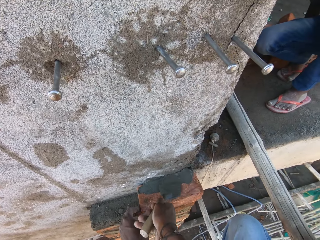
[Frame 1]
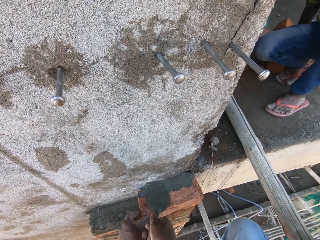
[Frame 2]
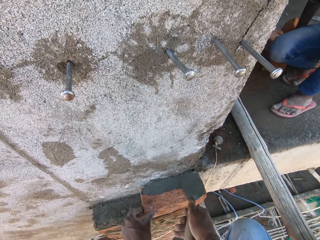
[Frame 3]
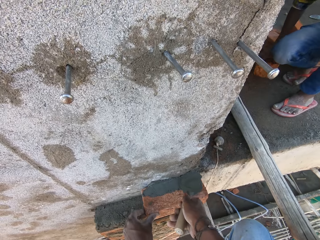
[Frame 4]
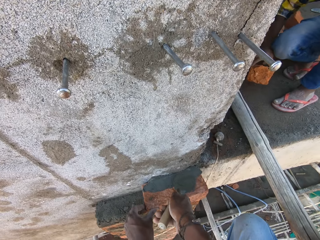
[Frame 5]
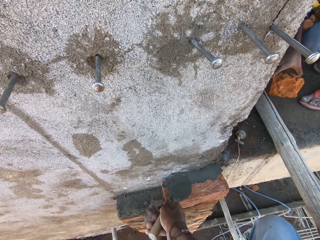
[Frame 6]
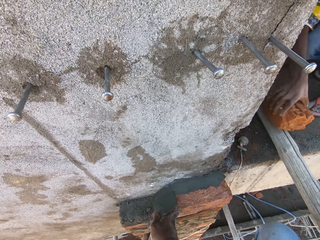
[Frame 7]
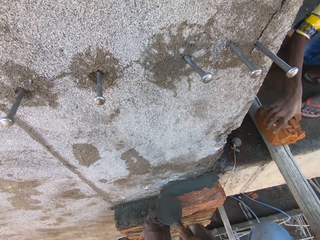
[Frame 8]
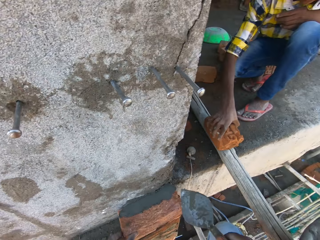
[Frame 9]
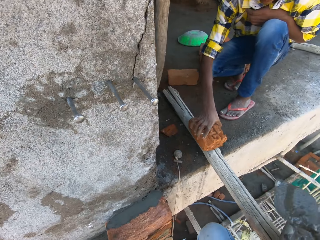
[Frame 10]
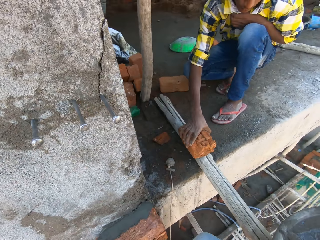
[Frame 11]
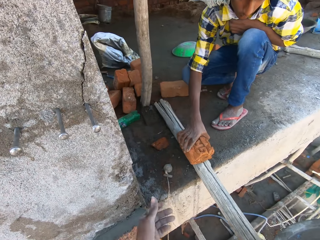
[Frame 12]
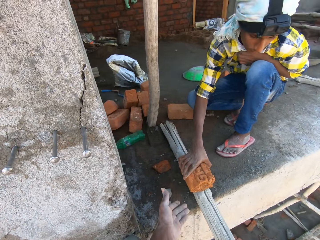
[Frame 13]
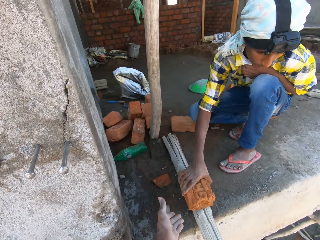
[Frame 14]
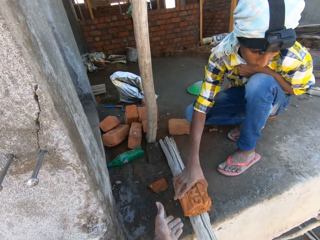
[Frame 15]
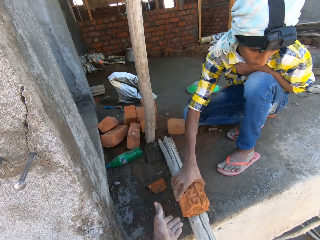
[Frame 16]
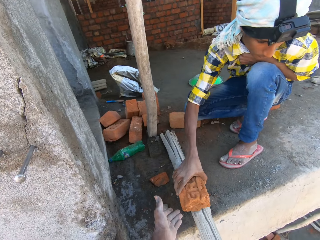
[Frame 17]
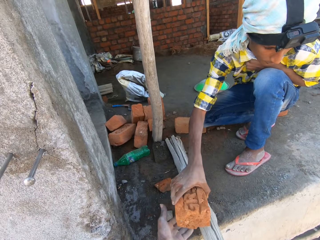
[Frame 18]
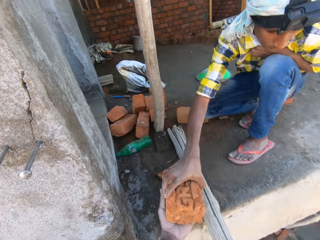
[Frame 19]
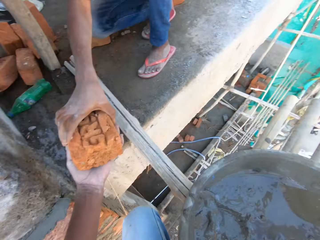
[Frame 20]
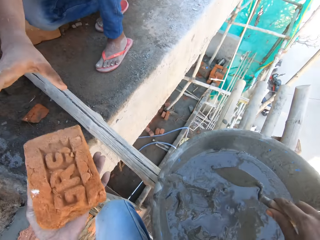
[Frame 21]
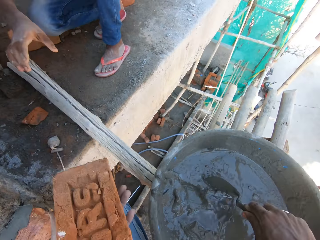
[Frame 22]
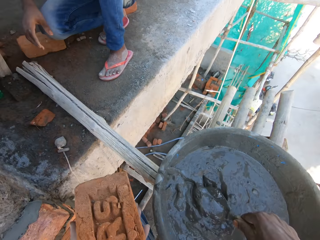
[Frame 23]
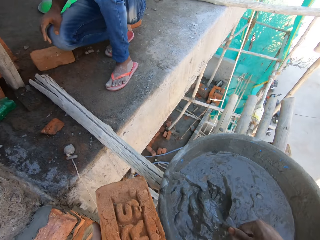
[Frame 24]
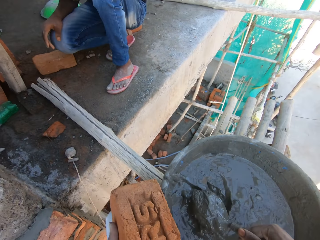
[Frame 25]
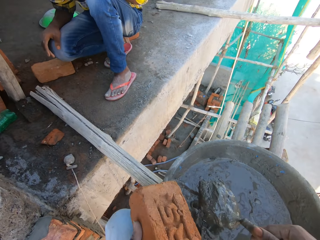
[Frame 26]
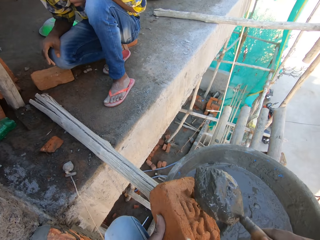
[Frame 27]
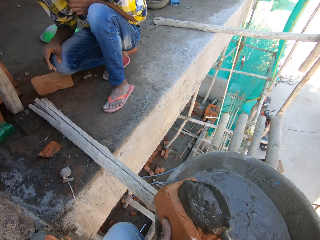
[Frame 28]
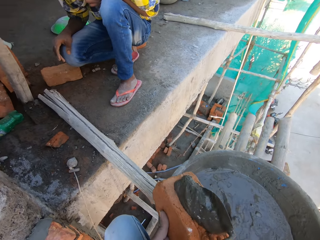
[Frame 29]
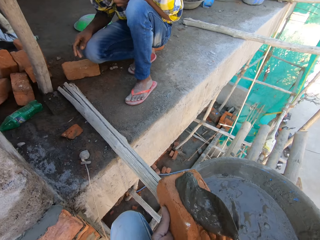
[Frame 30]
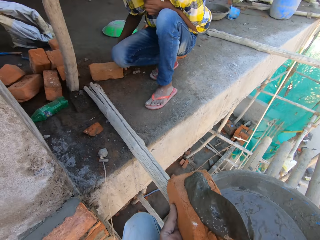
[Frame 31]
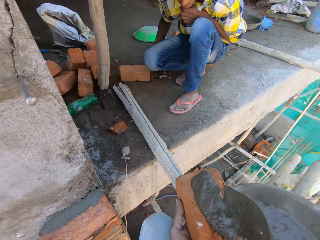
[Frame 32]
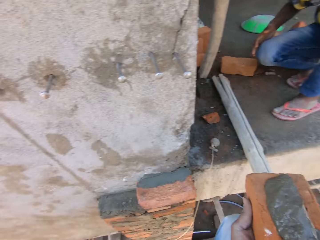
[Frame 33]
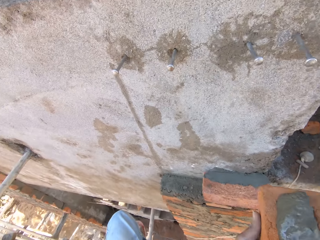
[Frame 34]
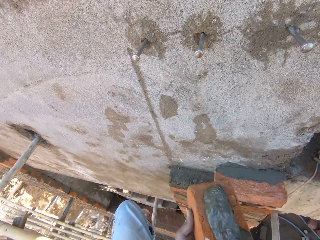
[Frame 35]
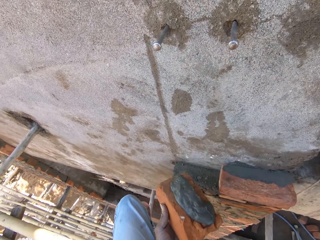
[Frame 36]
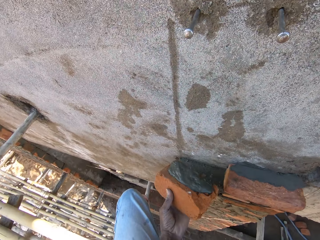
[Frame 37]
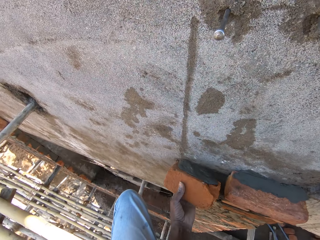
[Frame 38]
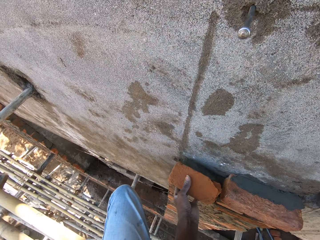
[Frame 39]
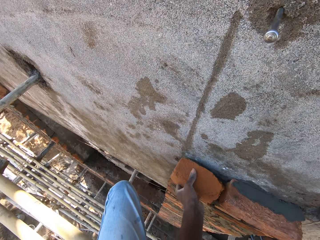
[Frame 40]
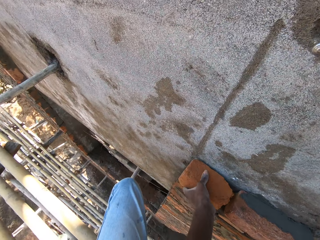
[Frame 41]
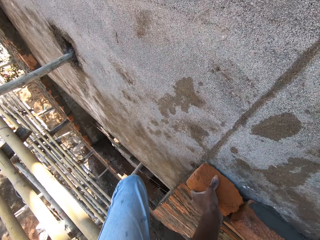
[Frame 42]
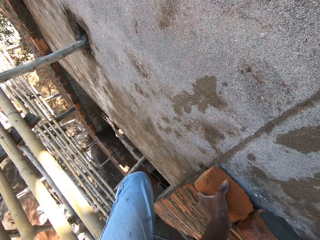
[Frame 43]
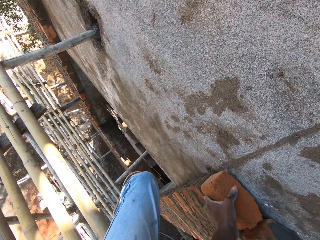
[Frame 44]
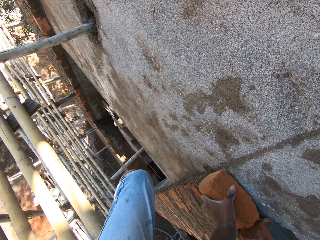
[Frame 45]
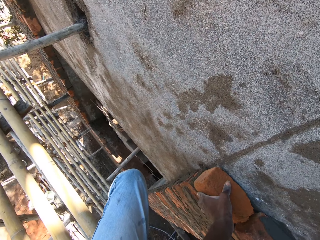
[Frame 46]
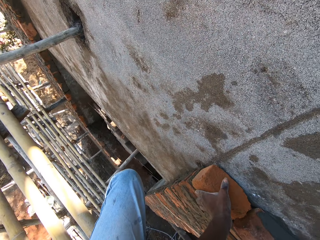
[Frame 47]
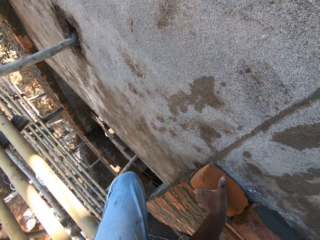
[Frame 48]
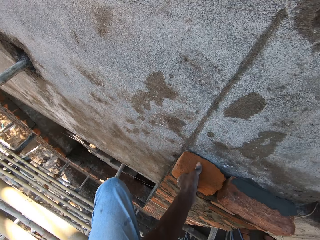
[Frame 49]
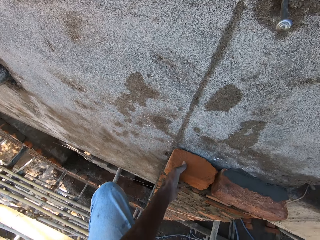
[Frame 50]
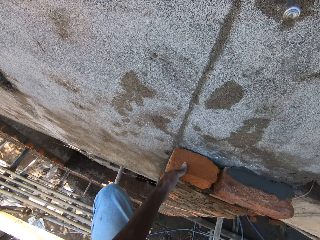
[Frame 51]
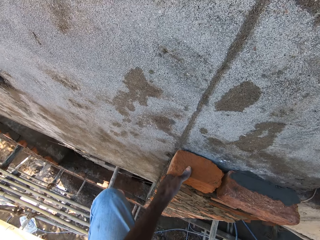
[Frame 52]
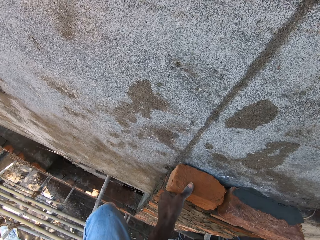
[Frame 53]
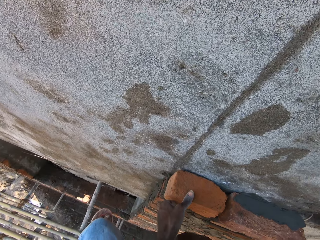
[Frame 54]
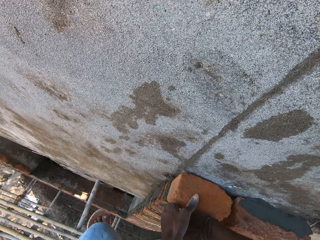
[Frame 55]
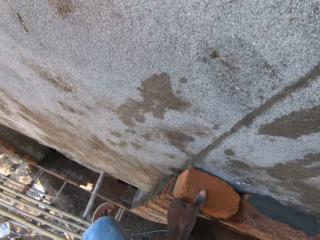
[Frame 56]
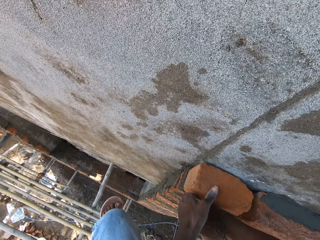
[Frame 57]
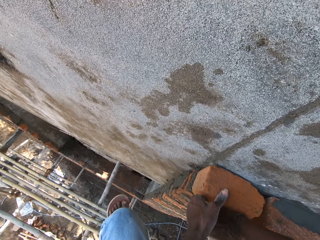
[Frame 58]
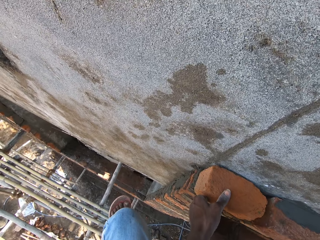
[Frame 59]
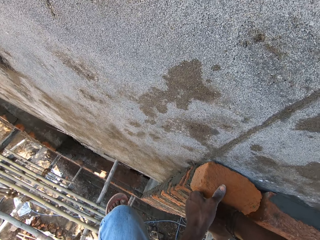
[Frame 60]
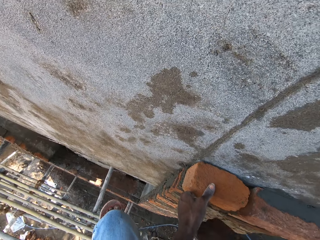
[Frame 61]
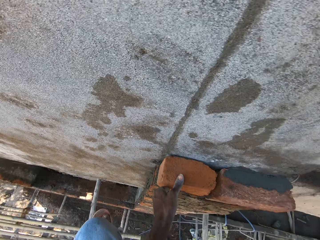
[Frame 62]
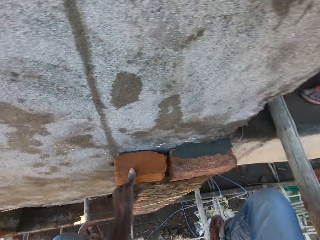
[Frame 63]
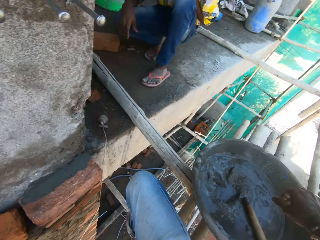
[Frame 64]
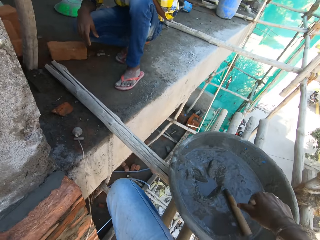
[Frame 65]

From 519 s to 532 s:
A man picks up a brick from the floor with his right hand. The man places the brick on a bamboo stick with his right hand. The man passes the brick to the camera wearer with his right hand. The camera wearer scoops mortar or concrete from the bowl with the brick trowel in his right hand. He pours the mortar on the brick with the trowel in his right hand. He spreads the concrete on the brick. He places the brick on the wall with his left hand. He presses the brick on the wall. He hits the brick on the wall with his right hand.

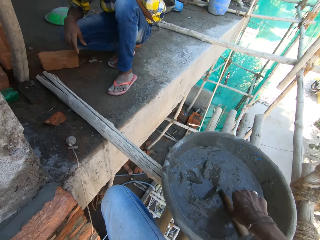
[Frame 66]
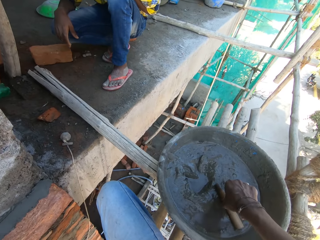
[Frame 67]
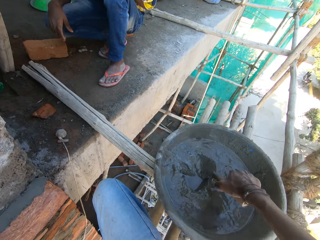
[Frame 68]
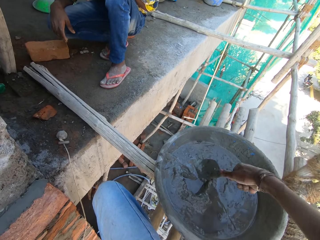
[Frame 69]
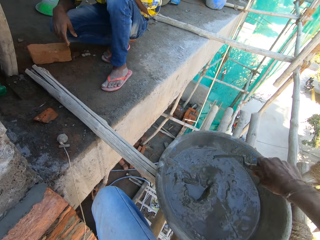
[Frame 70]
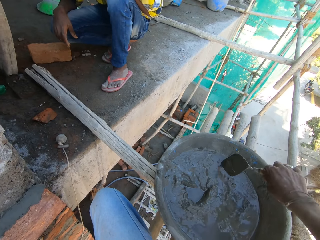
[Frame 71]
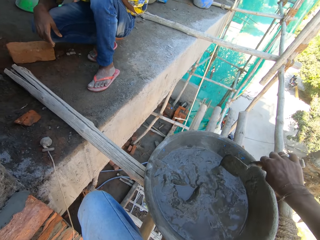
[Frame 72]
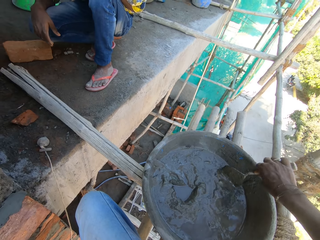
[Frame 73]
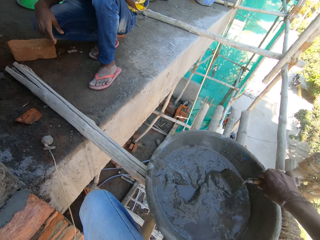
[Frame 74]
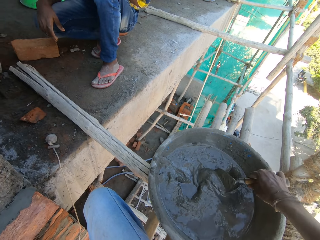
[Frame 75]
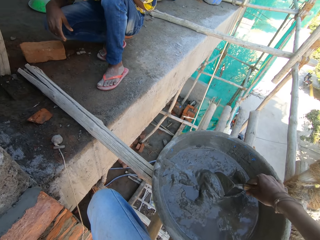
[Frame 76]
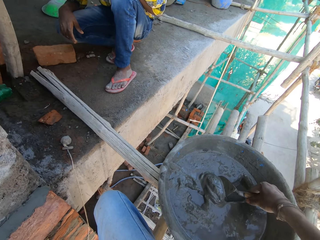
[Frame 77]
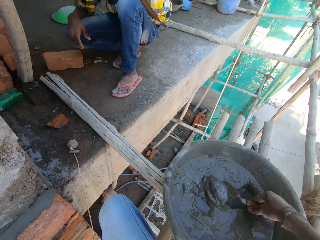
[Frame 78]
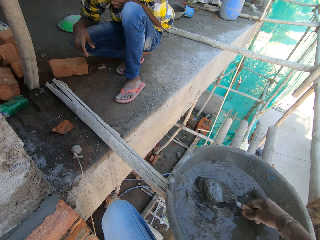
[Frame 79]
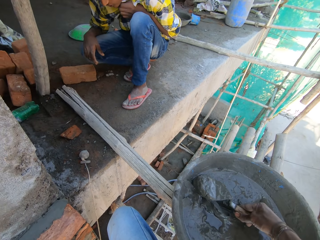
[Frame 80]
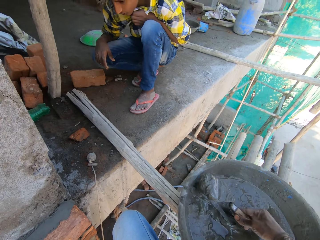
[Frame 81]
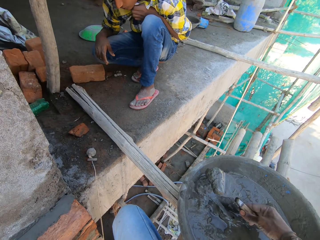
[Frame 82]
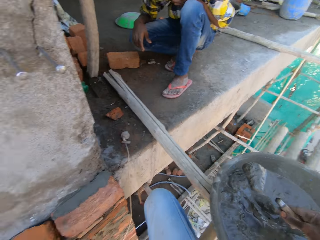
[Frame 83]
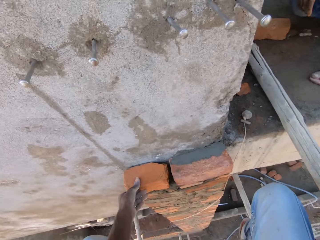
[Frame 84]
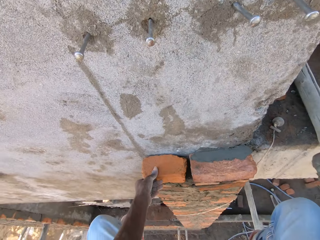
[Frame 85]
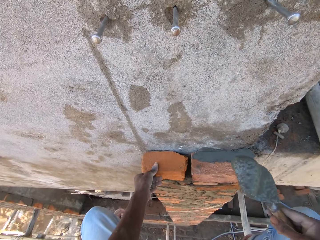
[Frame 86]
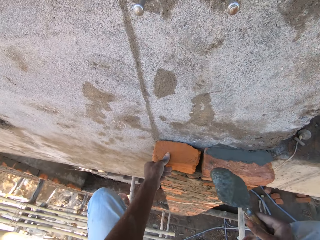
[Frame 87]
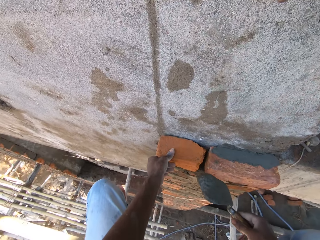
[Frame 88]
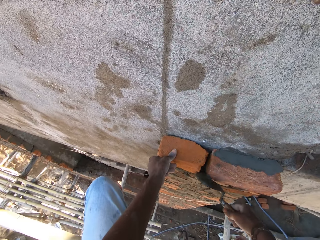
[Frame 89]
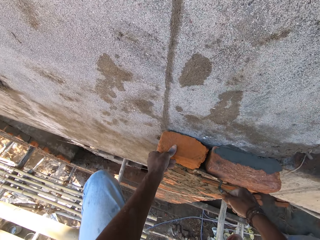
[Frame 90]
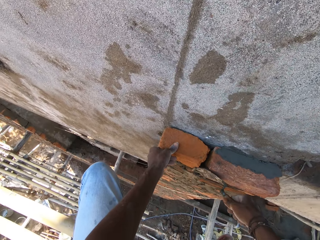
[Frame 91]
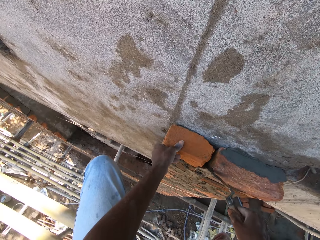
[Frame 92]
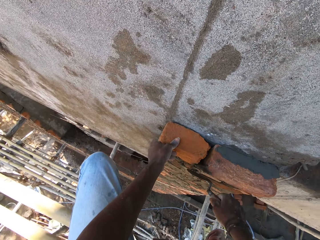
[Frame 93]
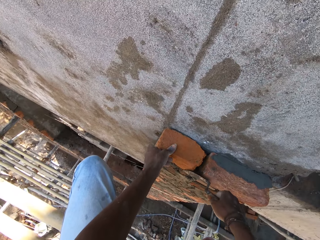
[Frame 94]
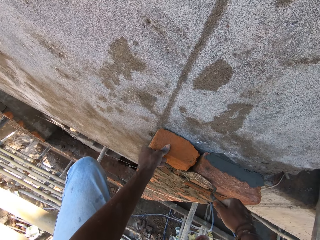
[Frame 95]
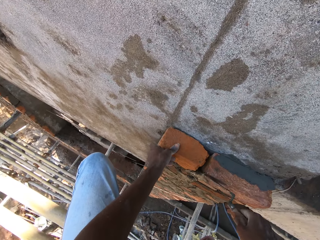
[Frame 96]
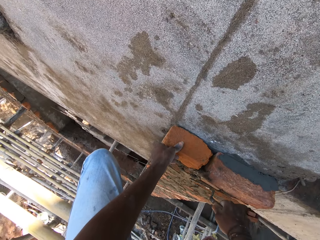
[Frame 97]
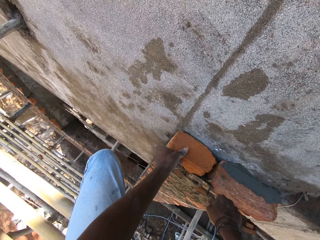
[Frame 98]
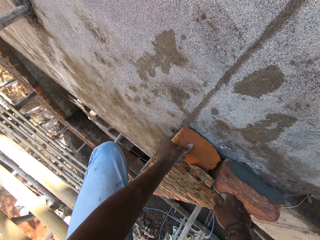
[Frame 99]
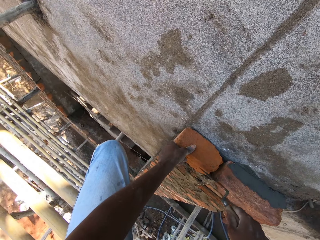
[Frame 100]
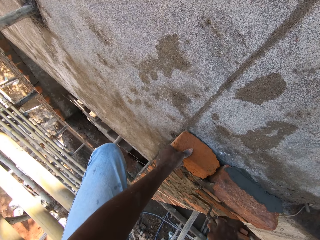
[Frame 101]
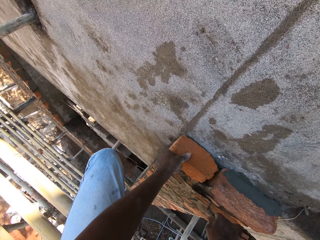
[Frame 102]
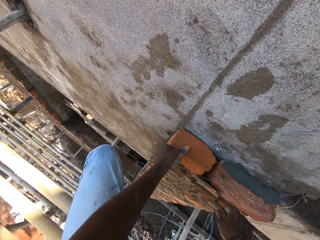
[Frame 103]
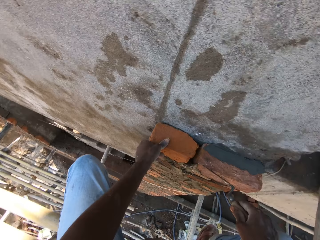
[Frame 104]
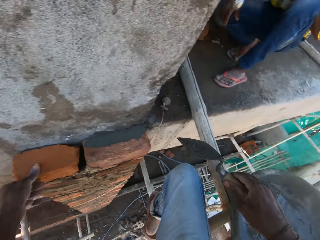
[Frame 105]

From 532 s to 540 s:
The camera wearer picks up the brick trowel from the bowl with his right hand. He scoops mortar from the bowl with the trowel in his right hand. He plasters the brick with the trowel in his right hand.
